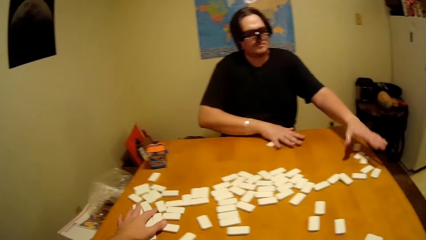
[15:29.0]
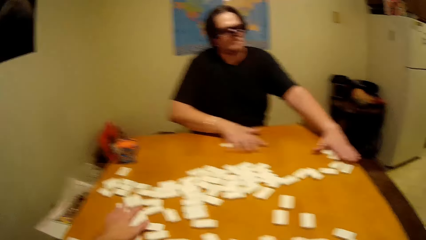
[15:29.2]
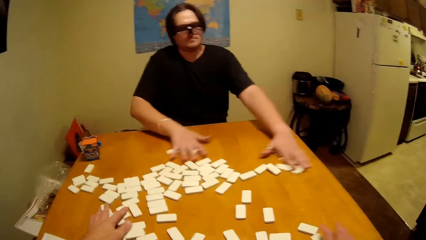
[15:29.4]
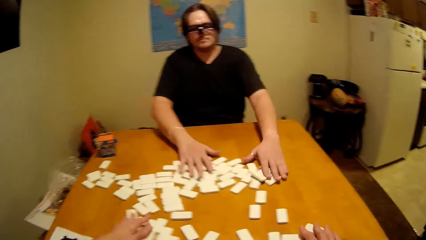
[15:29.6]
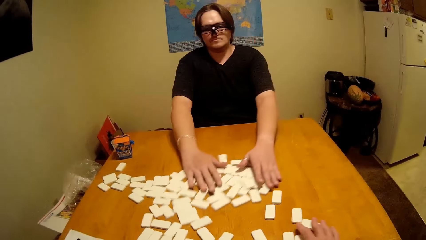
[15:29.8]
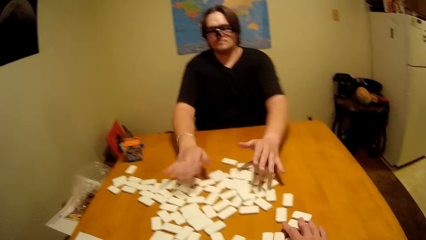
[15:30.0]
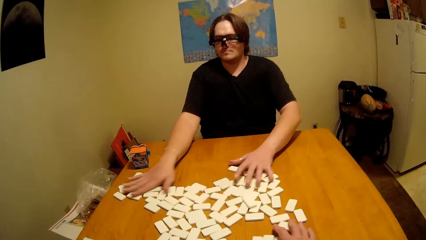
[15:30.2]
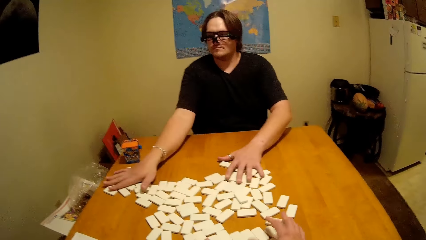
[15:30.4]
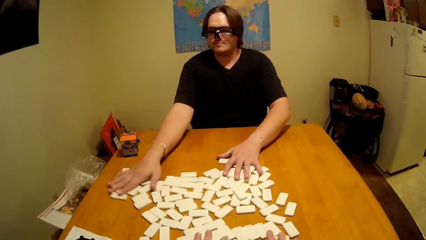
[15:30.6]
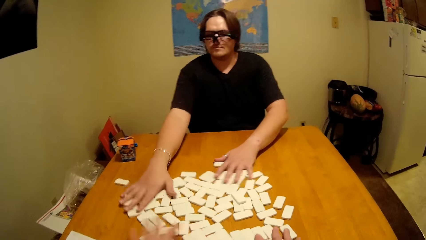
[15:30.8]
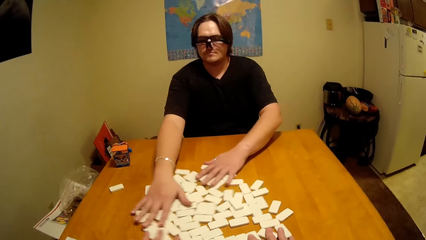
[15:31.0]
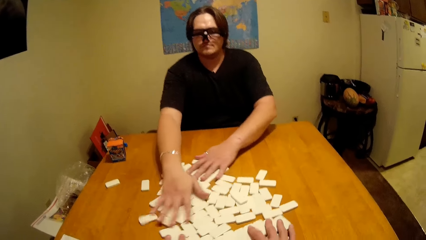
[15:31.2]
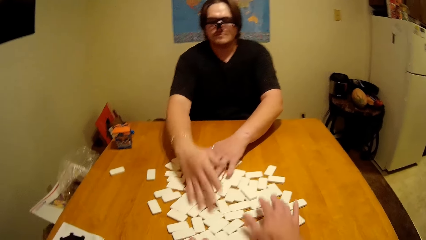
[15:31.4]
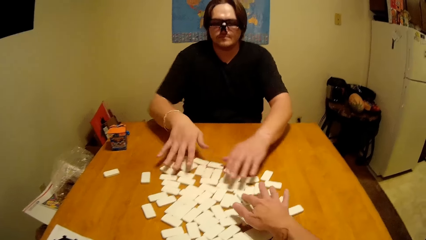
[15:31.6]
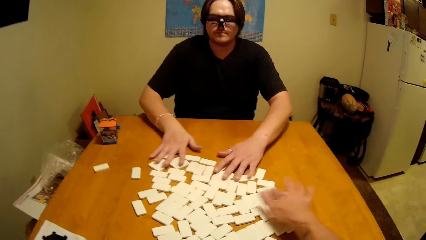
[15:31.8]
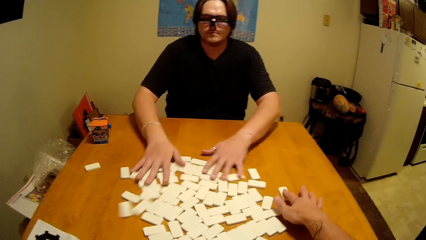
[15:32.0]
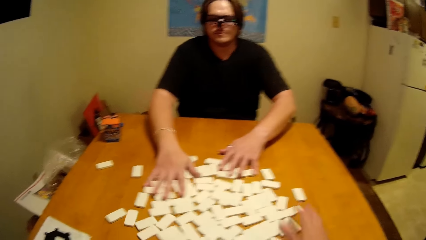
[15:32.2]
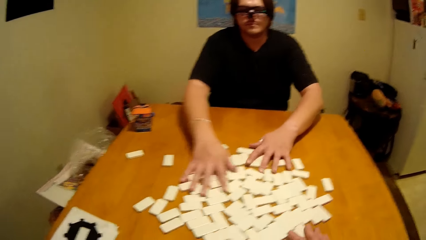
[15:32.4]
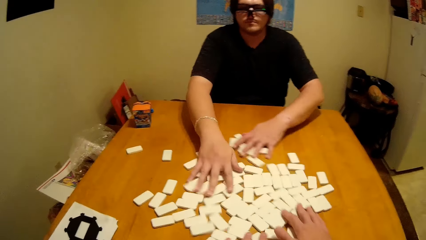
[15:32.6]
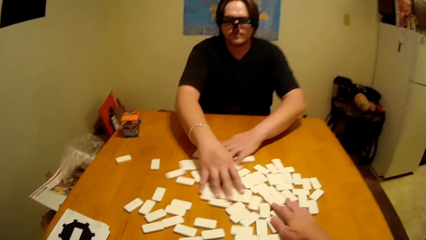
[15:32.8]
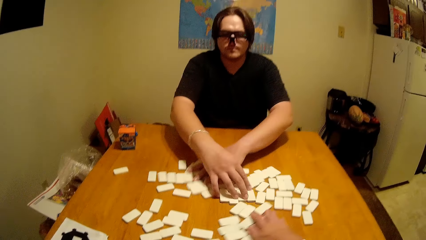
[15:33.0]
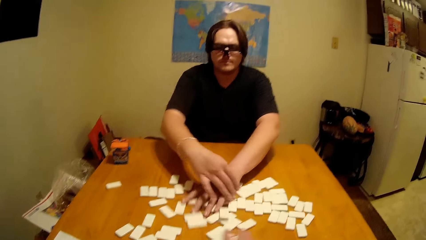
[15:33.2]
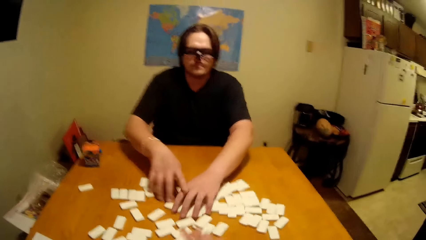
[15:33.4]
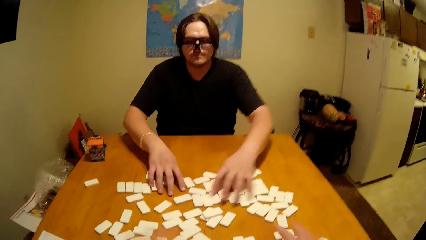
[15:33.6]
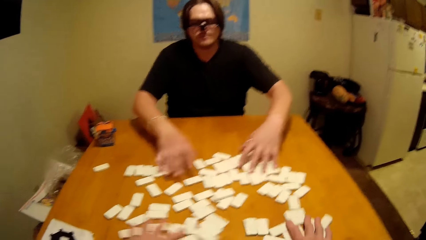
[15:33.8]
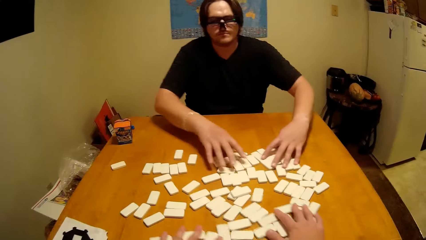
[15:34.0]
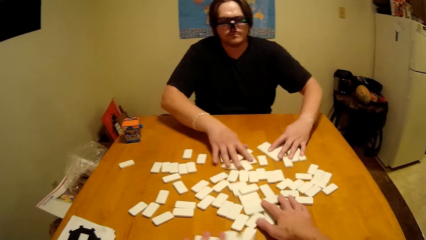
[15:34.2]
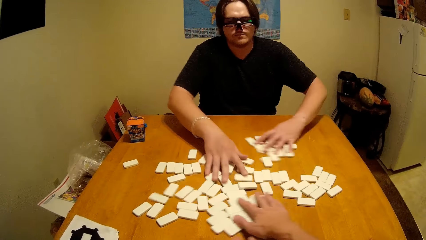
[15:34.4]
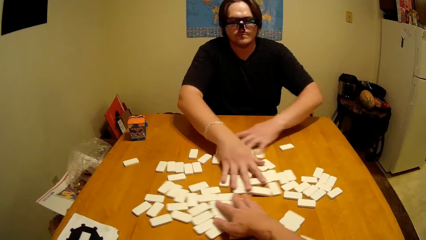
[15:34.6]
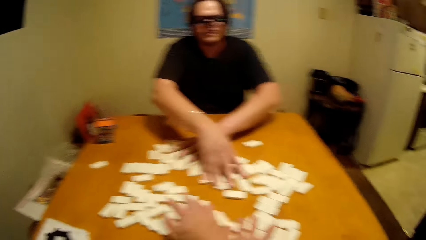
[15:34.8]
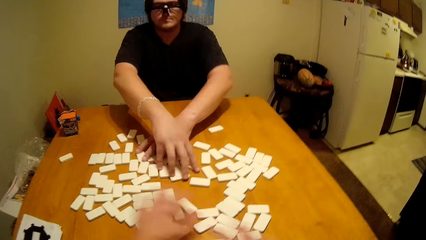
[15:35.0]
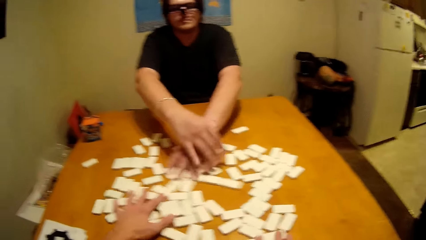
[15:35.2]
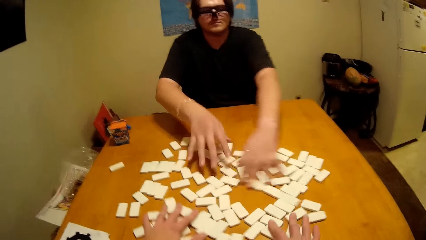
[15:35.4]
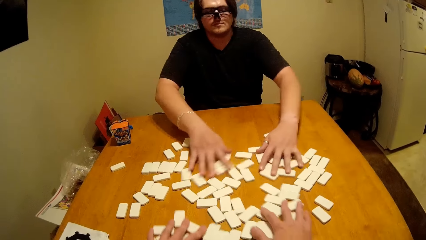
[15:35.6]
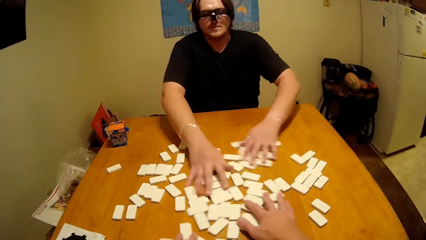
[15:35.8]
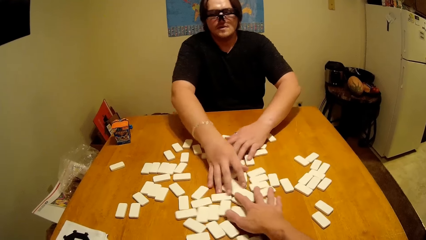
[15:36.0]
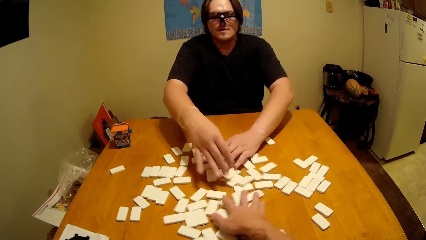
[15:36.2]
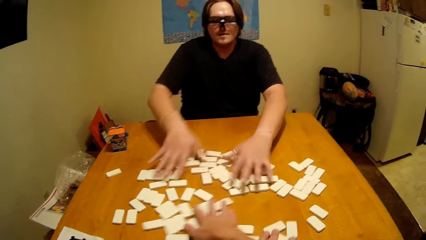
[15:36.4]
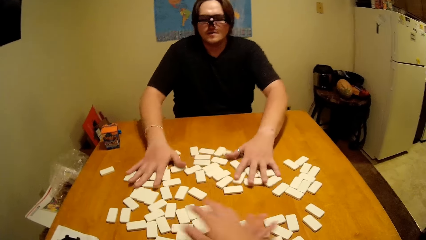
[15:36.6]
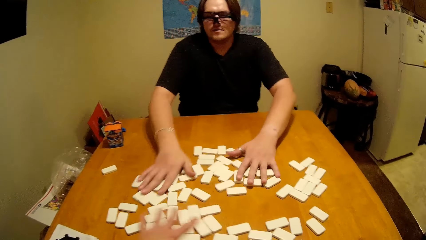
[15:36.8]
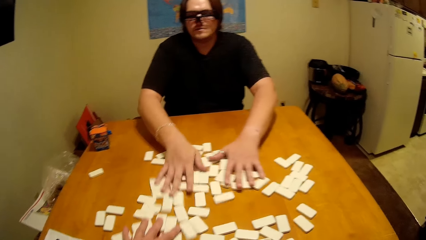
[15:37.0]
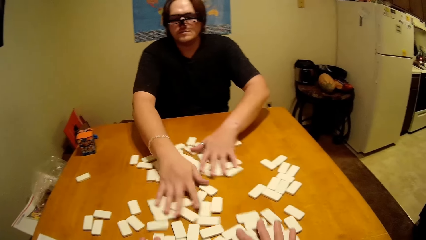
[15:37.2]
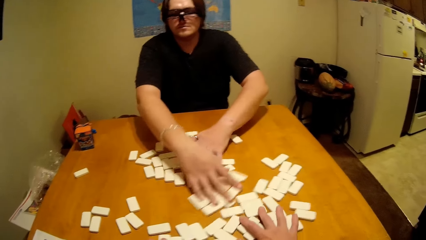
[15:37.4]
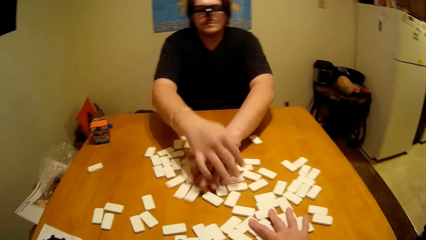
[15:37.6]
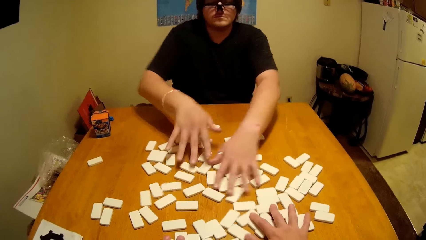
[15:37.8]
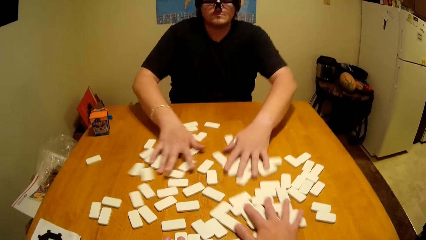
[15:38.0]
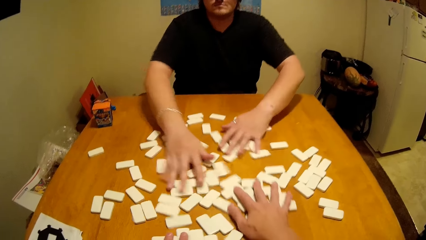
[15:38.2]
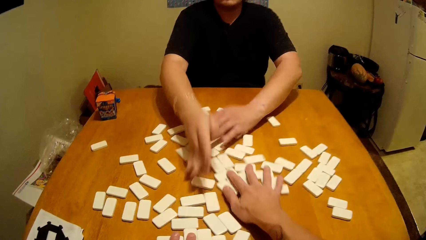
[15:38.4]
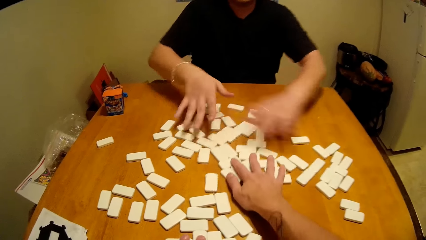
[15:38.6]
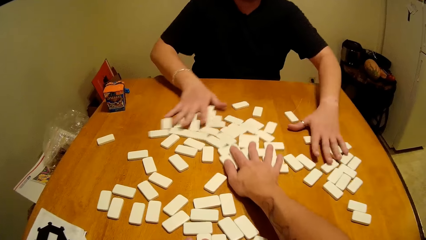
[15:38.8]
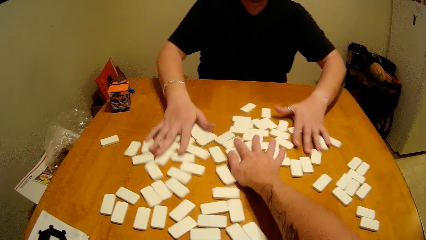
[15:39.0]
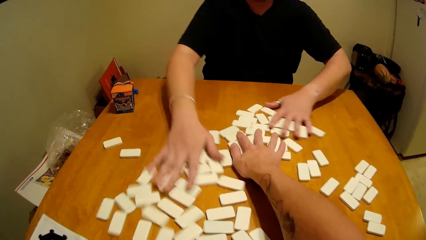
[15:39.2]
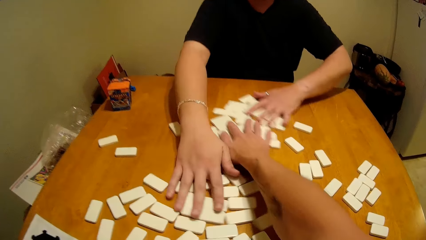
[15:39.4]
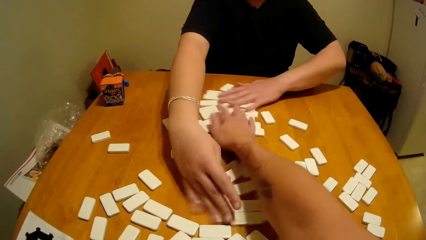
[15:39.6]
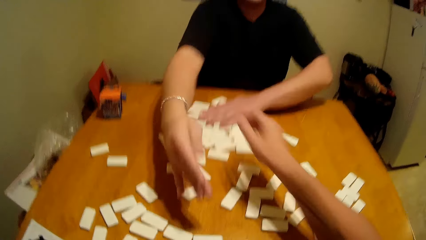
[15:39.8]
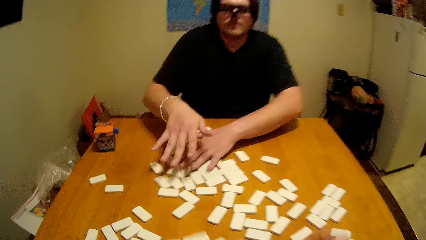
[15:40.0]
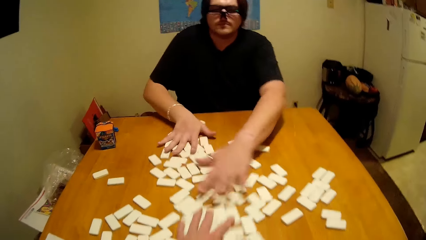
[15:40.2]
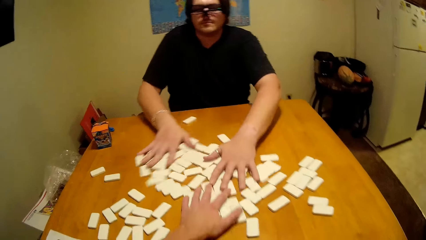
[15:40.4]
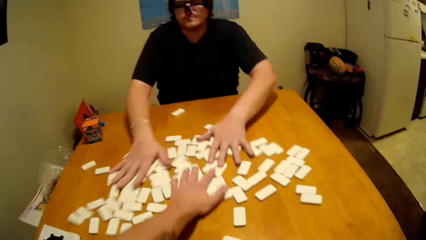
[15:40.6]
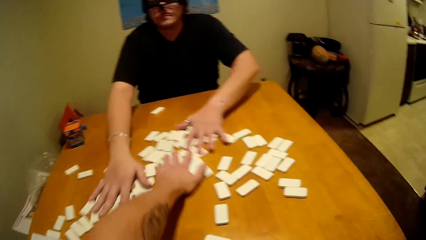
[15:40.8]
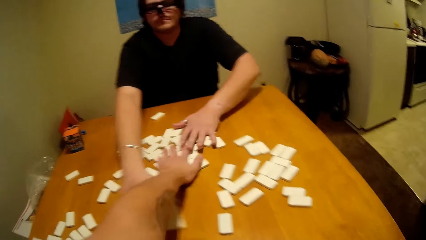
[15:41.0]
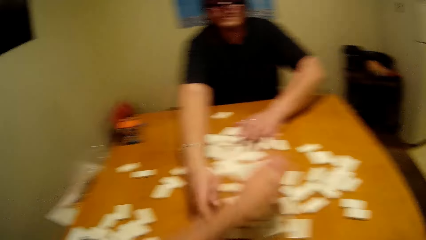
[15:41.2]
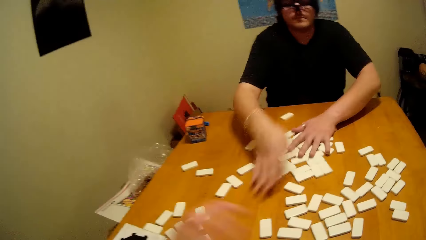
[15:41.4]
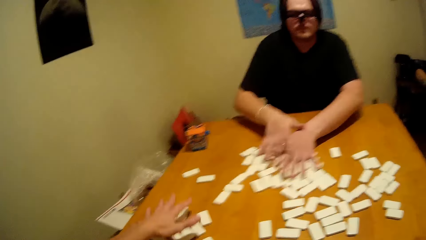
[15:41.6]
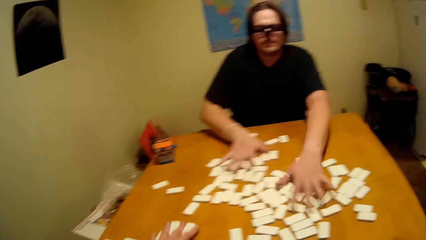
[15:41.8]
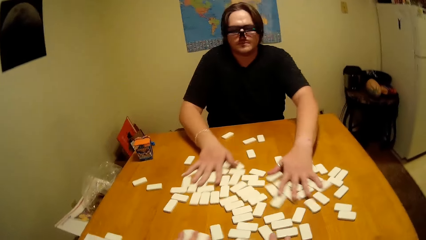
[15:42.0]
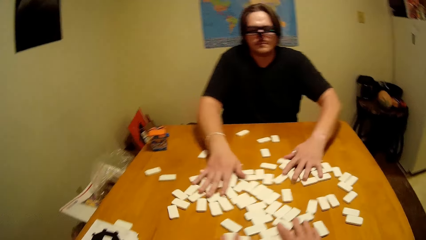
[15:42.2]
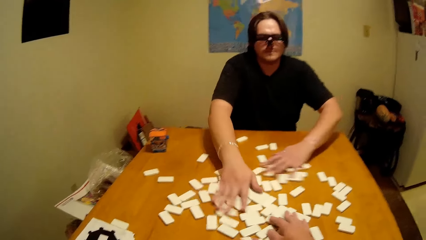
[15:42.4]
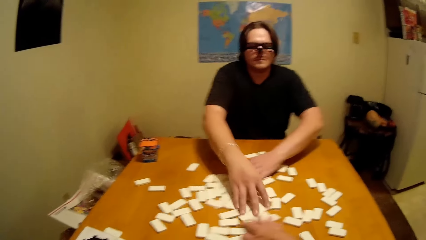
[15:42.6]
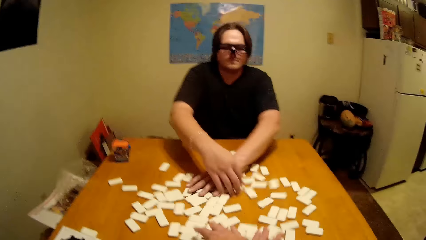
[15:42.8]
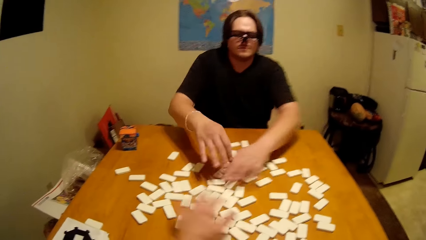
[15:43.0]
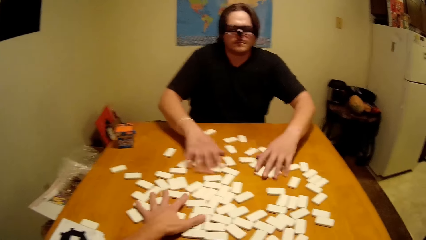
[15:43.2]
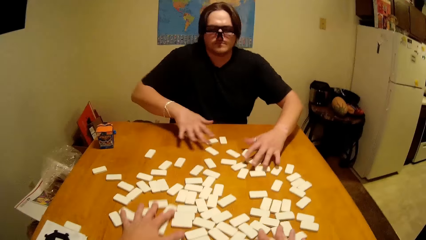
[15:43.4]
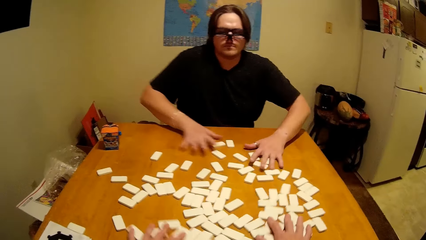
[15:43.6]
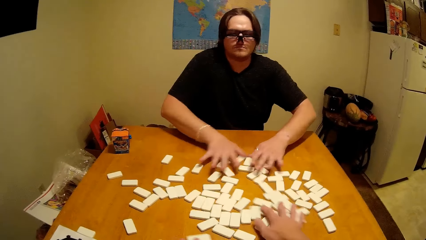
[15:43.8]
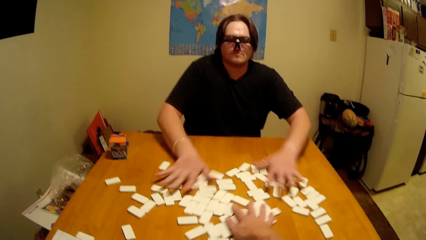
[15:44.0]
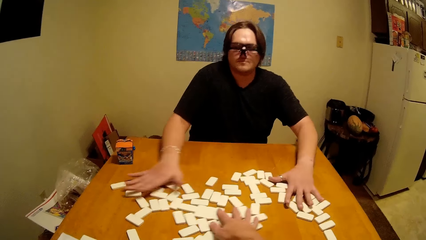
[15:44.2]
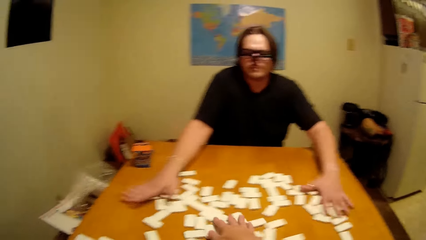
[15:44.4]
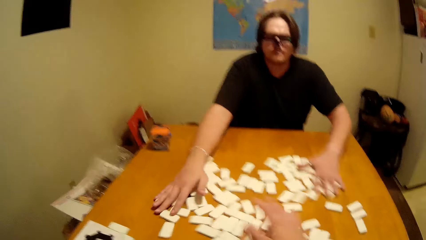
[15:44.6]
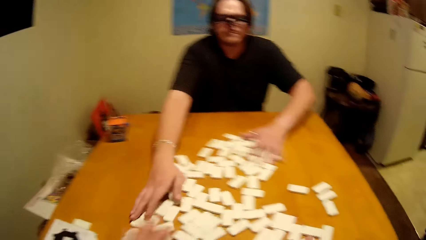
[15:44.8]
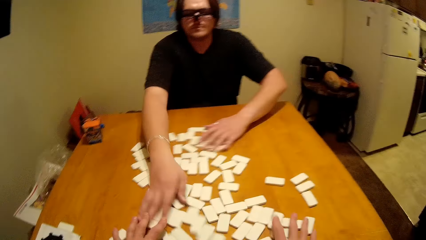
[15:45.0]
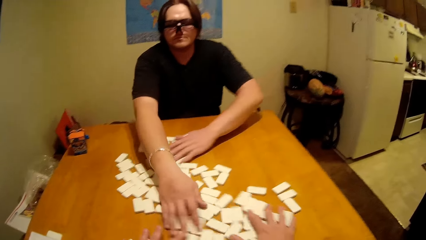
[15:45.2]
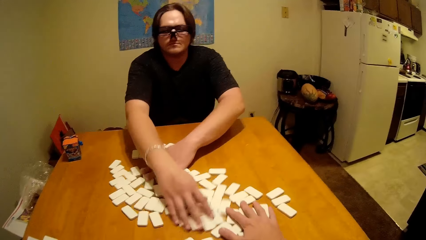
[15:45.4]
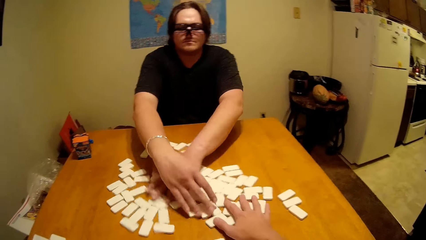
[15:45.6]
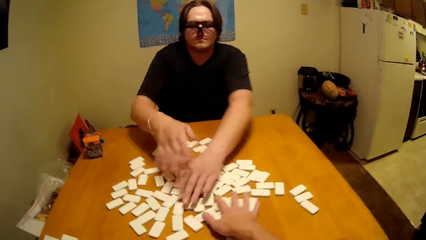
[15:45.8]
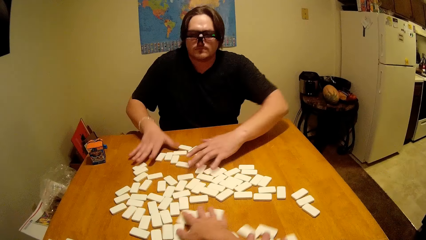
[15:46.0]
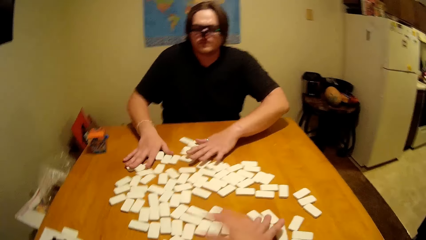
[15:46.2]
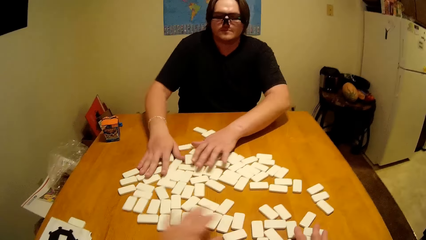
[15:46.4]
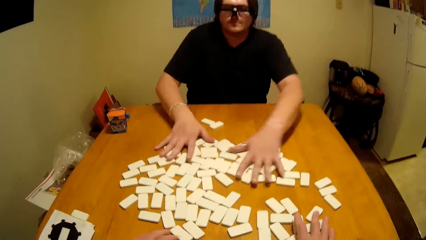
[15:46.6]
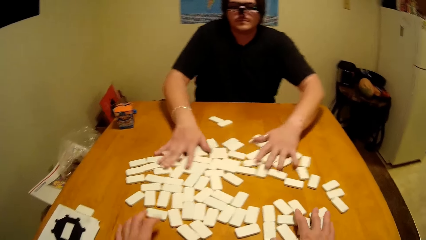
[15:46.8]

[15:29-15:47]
A man pushes the domino pieces. The man arranges the domino piece.
